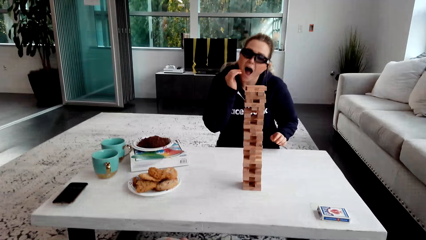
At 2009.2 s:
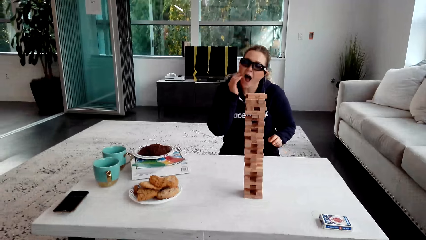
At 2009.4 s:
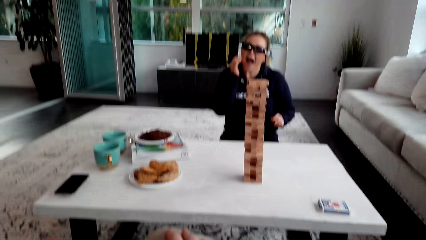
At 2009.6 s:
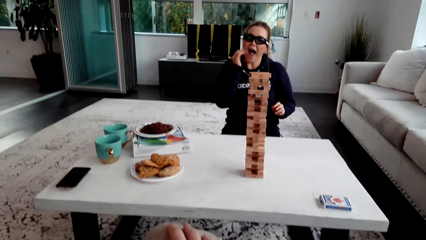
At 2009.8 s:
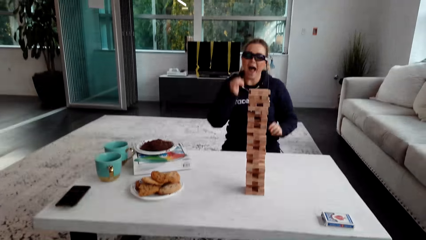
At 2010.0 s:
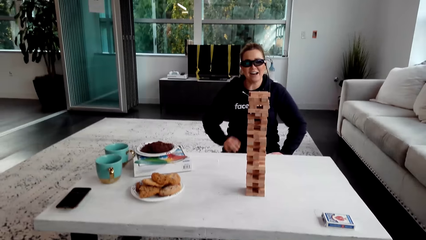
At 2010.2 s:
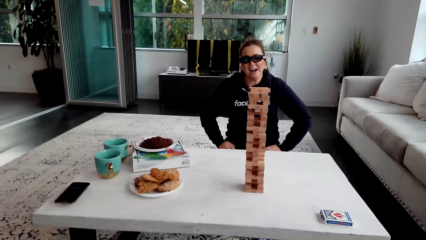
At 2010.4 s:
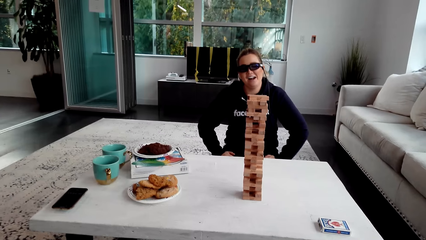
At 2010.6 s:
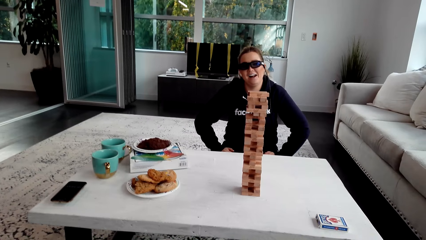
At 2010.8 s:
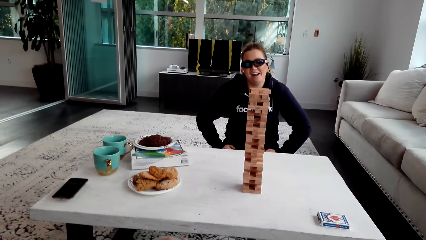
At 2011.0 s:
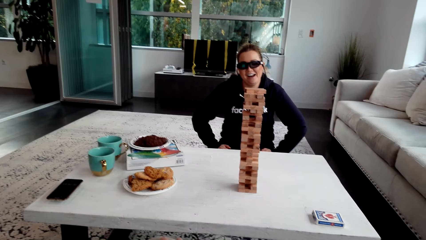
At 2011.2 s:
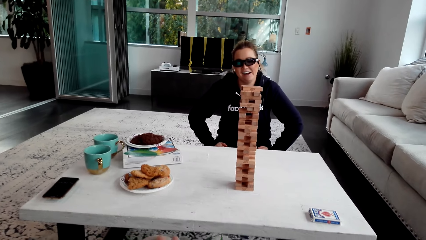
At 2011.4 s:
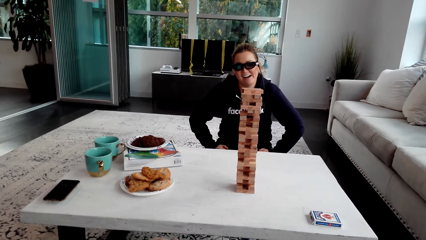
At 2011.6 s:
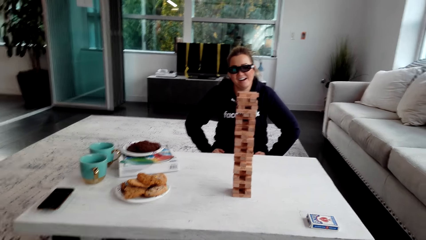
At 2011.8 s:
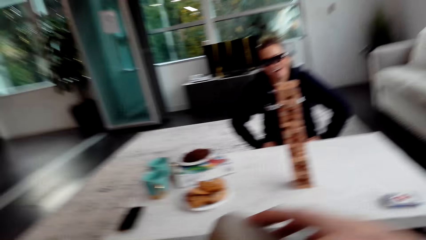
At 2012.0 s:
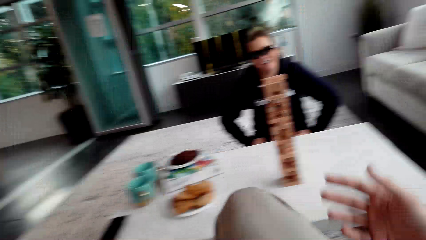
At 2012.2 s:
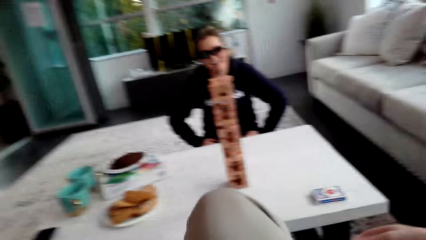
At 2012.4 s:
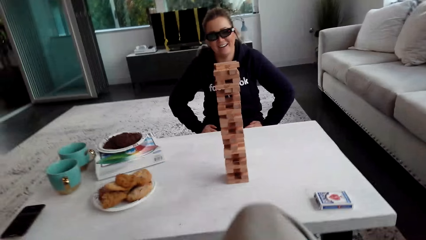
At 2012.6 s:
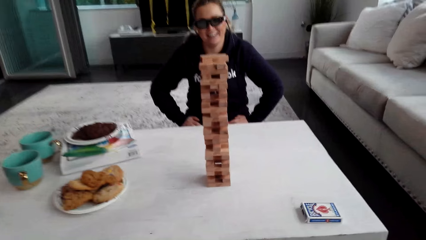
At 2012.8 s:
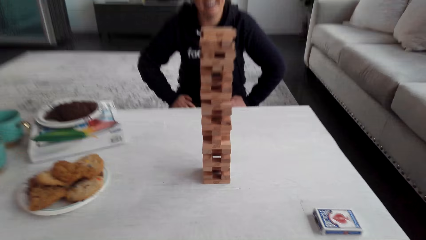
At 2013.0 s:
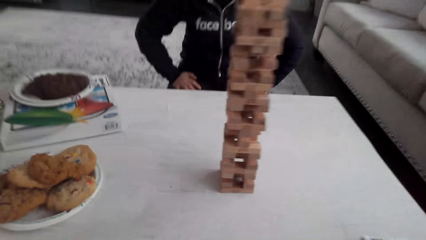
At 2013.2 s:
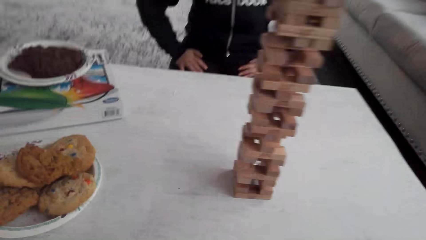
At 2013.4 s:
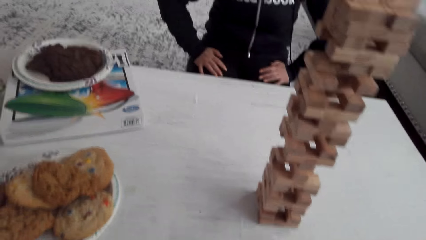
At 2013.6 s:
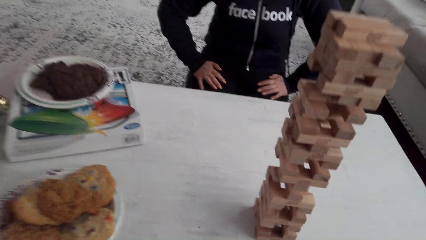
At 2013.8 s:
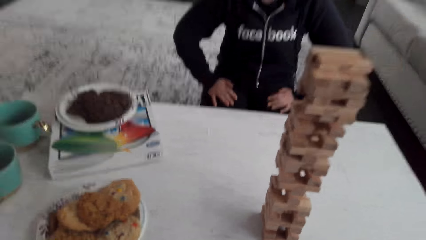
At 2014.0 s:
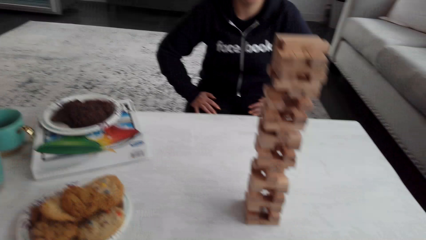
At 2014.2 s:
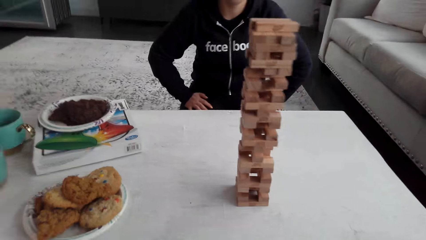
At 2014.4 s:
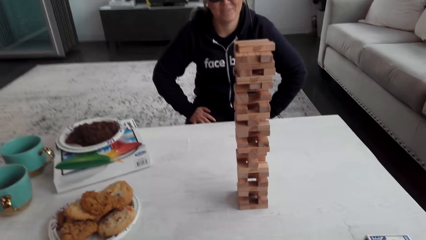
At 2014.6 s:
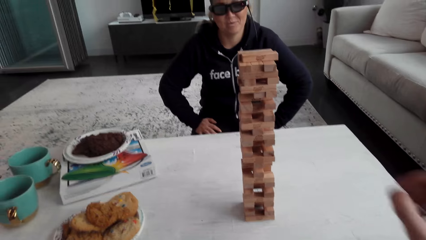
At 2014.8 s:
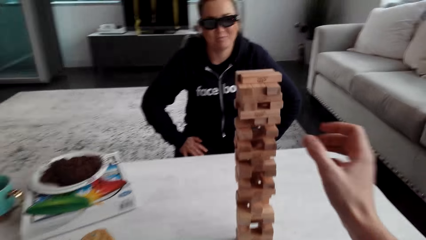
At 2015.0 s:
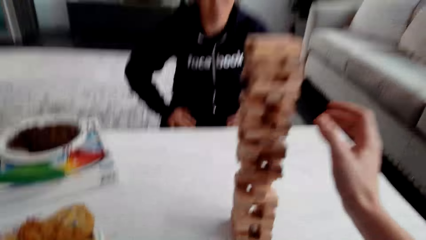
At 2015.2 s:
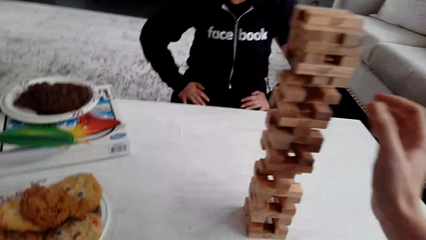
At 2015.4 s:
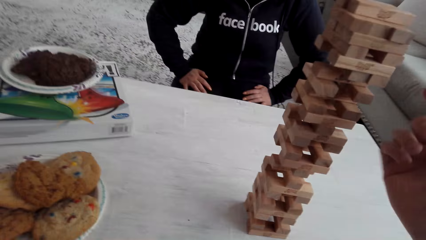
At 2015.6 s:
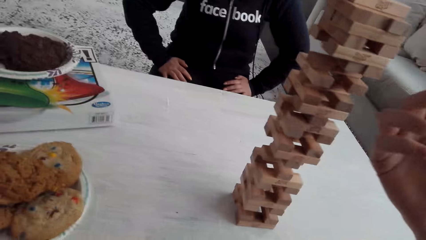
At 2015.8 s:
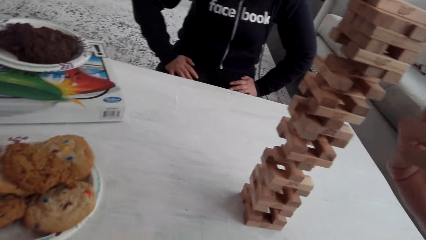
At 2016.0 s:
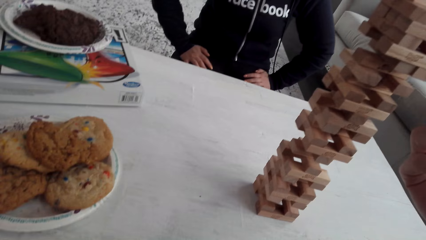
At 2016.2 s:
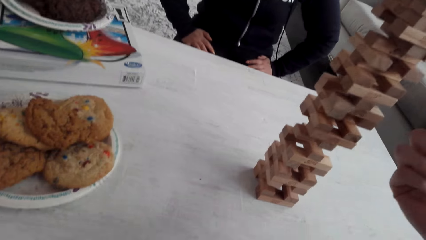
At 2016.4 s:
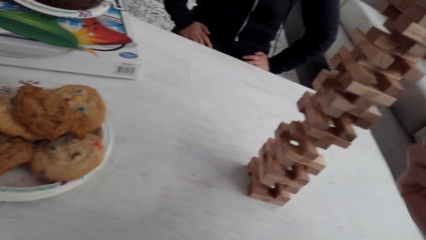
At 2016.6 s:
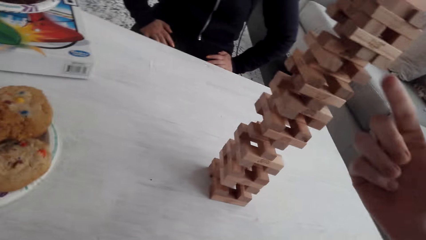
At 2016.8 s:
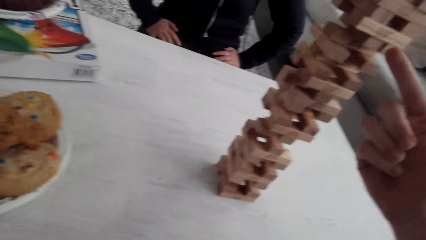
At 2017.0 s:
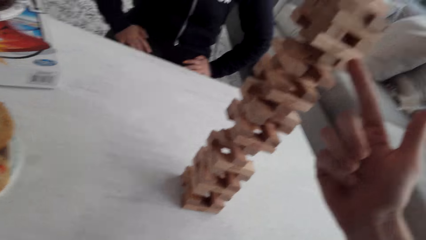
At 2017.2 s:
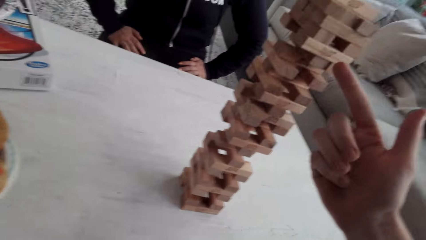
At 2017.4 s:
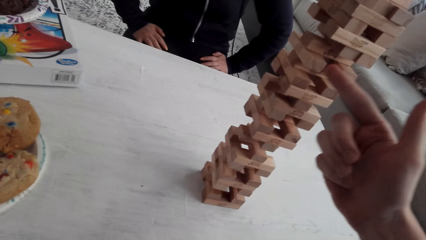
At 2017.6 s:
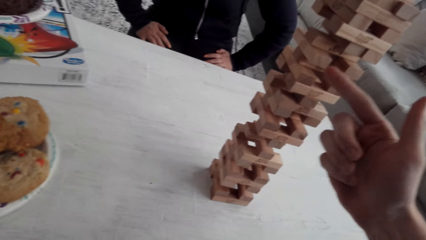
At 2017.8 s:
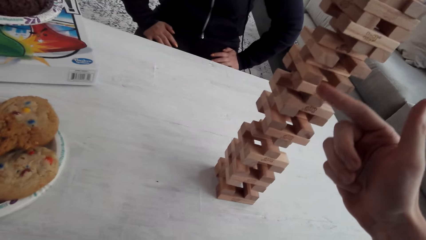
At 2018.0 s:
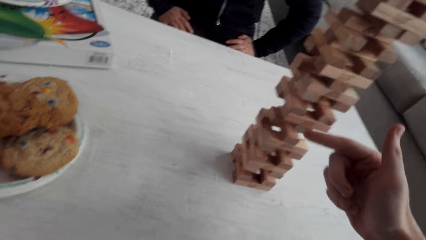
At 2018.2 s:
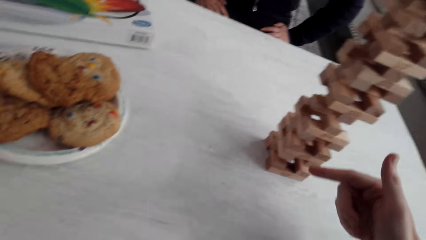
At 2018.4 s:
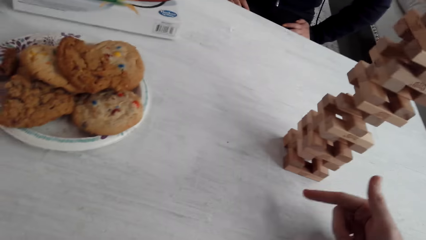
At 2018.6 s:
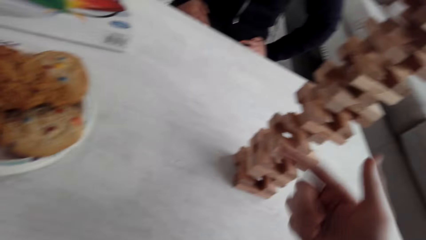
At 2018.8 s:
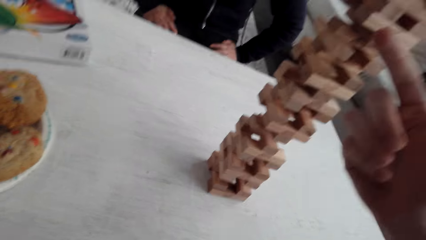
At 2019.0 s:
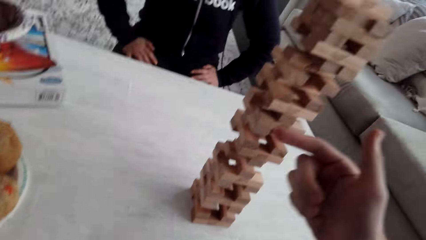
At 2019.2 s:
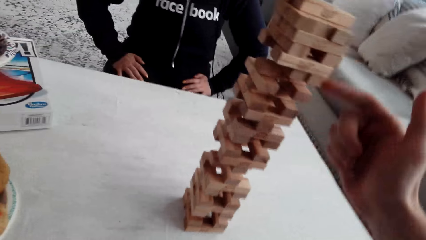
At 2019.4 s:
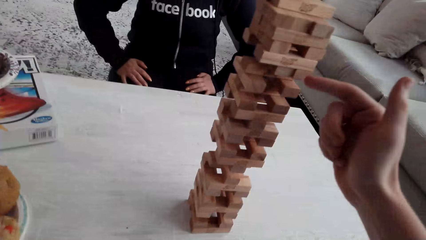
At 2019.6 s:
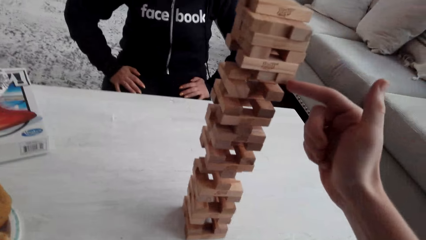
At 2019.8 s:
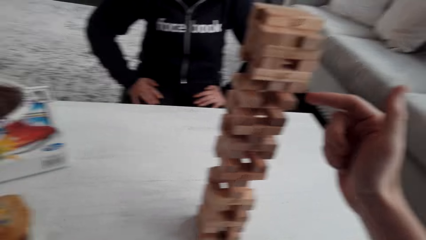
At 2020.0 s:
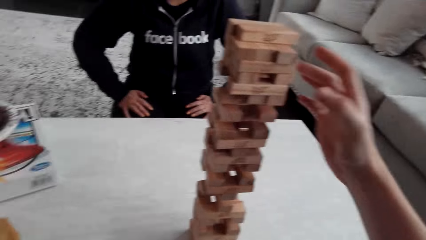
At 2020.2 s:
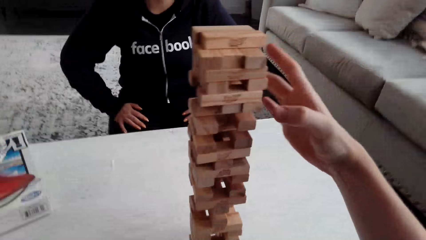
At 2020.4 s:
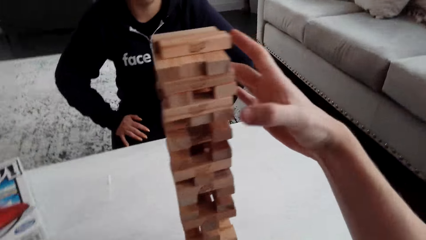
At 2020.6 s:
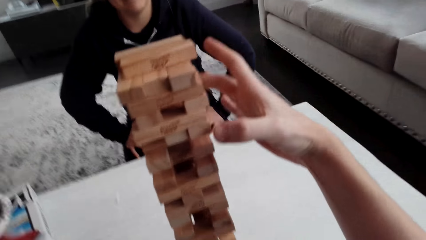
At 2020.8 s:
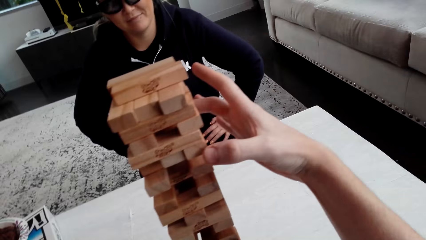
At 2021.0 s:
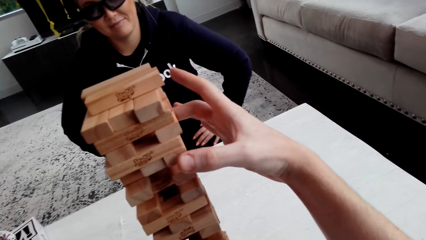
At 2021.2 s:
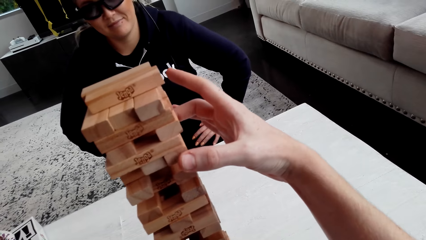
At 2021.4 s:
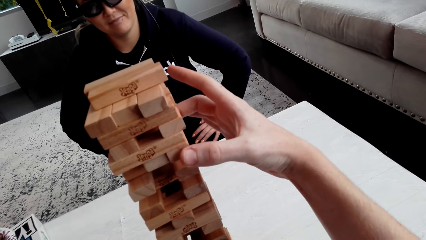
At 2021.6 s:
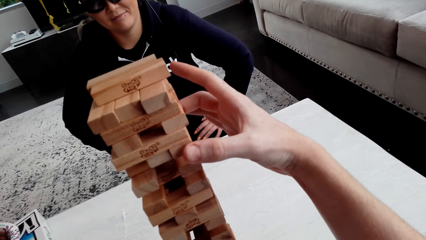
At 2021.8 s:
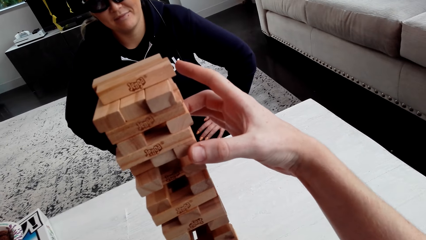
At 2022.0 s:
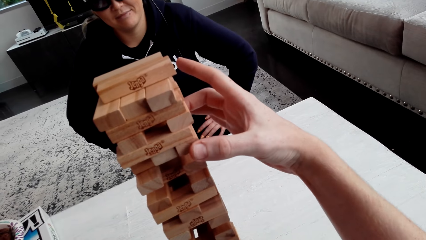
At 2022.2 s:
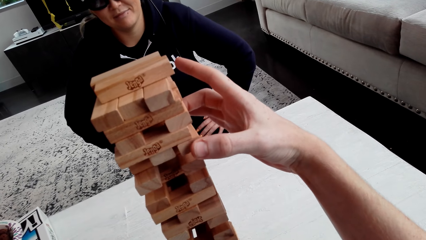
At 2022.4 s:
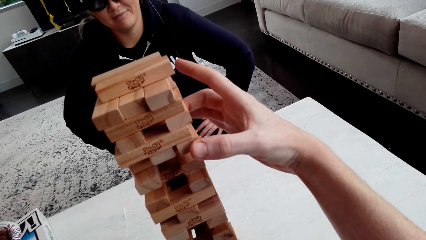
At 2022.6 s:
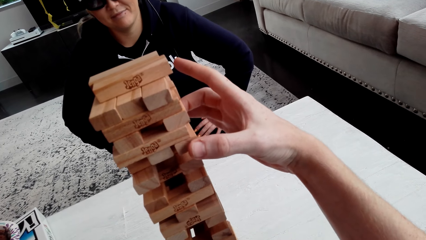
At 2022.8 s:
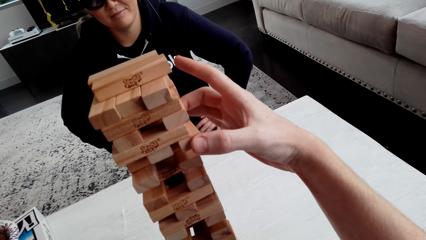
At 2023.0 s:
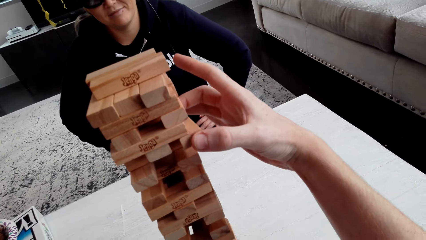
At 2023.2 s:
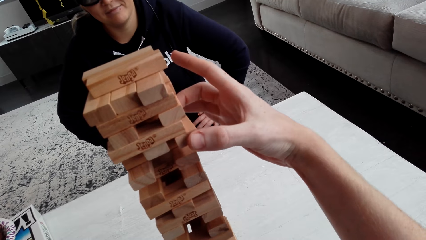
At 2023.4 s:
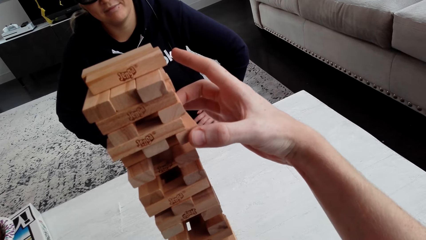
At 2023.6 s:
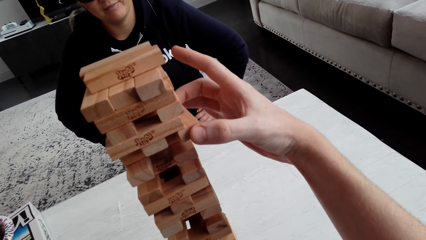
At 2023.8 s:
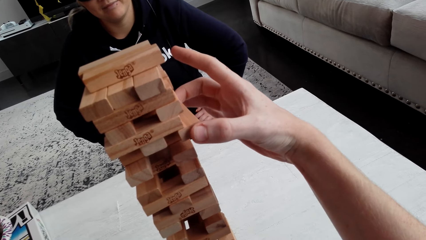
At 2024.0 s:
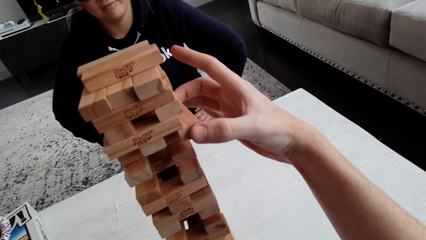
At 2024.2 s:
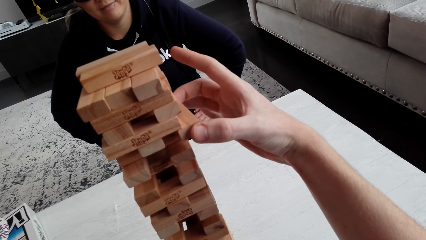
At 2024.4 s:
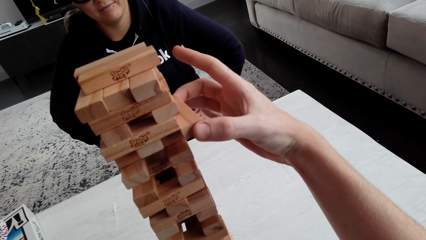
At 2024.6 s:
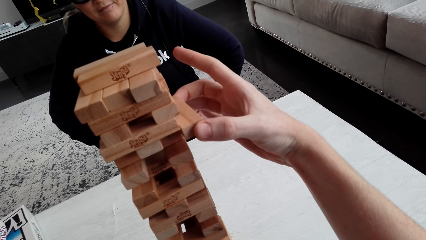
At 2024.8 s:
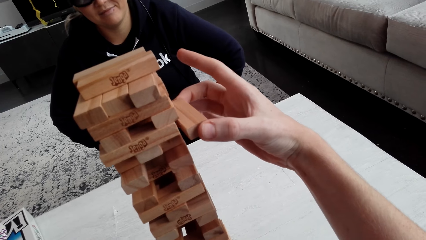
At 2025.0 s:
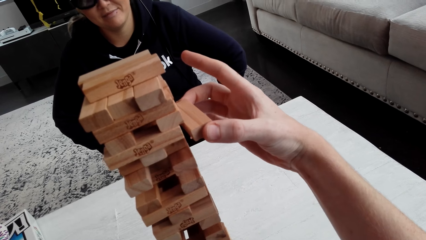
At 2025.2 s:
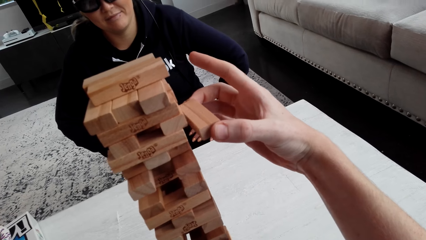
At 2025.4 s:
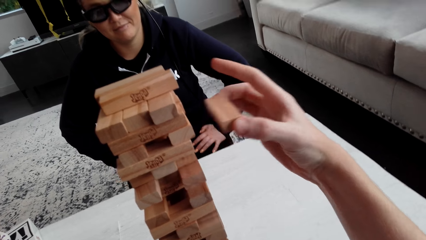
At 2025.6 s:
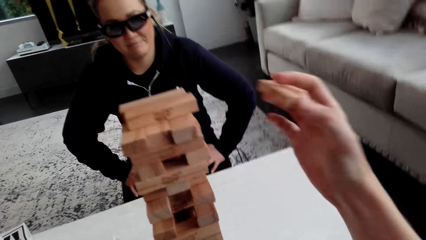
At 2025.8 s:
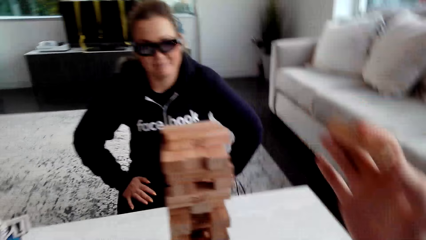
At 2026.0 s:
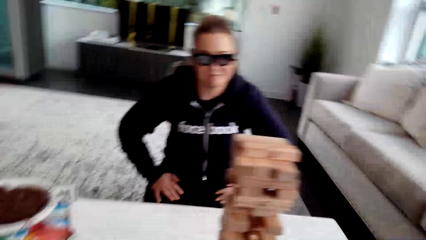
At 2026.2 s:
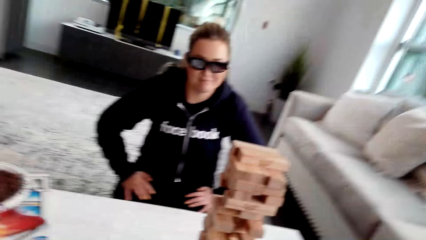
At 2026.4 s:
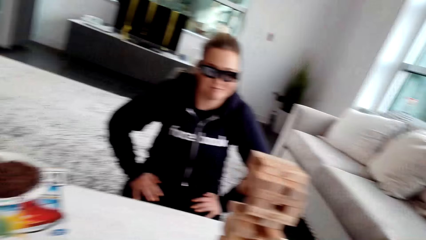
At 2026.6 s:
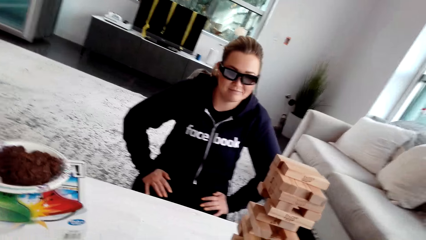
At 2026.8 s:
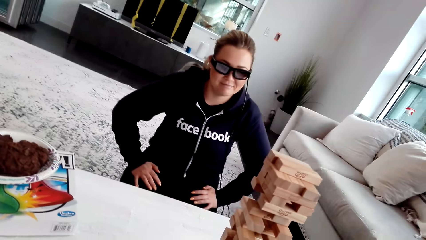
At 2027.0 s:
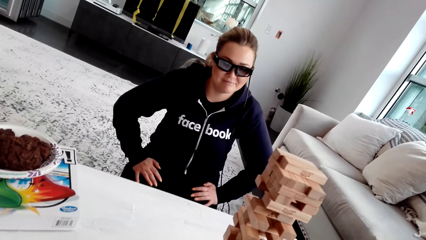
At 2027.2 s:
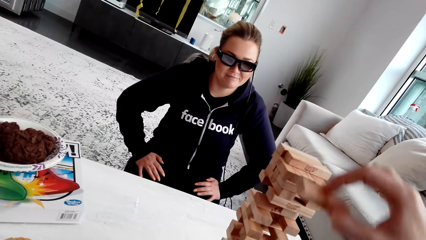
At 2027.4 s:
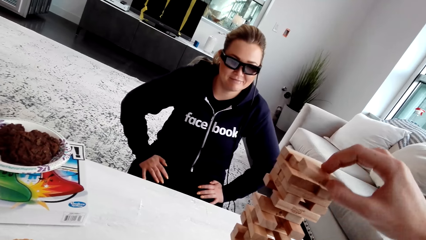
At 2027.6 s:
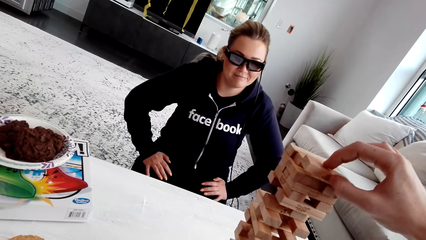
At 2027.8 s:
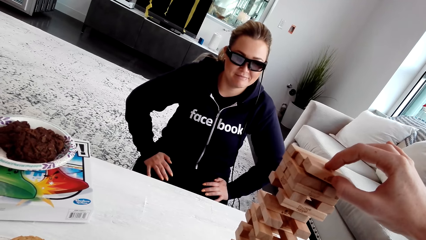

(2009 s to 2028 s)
The camera wearer talks to a woman. He plays the jenga. He removes the wooden jenga piece with his right hand. He talks to the woman.
